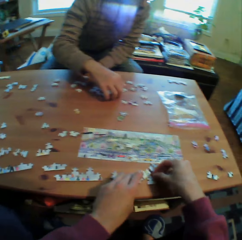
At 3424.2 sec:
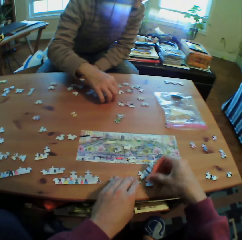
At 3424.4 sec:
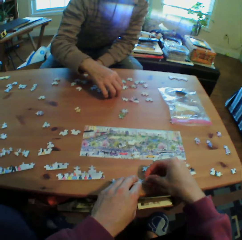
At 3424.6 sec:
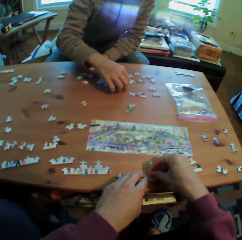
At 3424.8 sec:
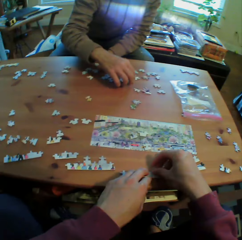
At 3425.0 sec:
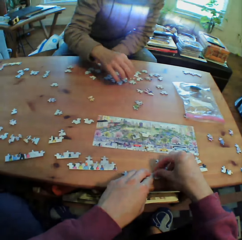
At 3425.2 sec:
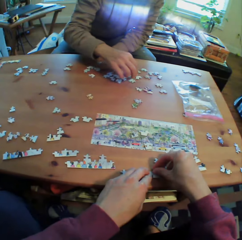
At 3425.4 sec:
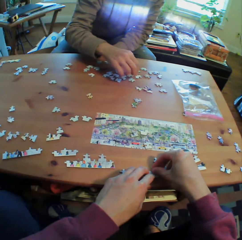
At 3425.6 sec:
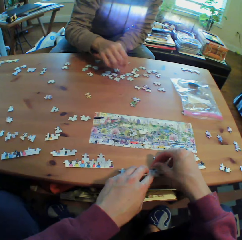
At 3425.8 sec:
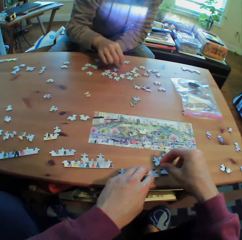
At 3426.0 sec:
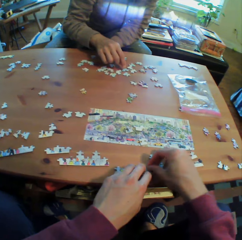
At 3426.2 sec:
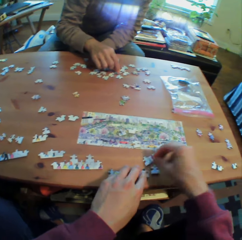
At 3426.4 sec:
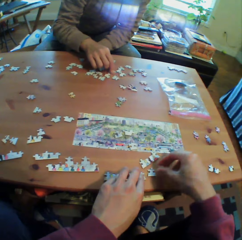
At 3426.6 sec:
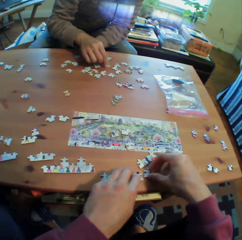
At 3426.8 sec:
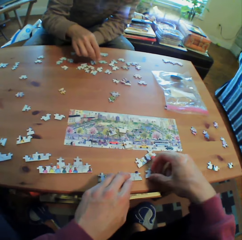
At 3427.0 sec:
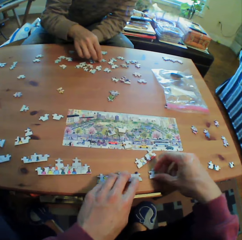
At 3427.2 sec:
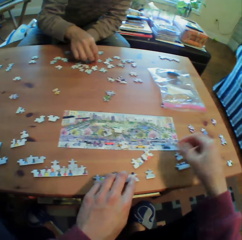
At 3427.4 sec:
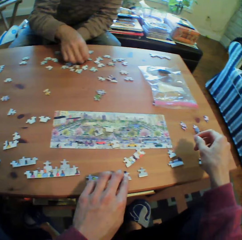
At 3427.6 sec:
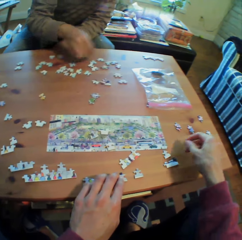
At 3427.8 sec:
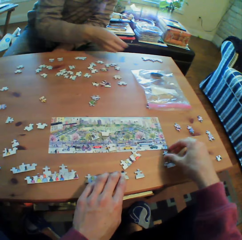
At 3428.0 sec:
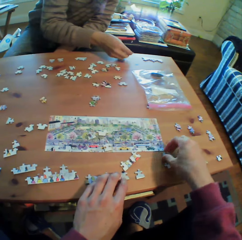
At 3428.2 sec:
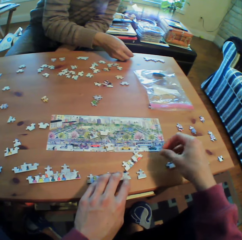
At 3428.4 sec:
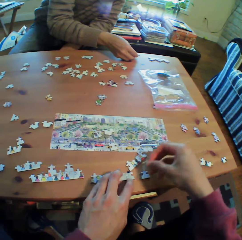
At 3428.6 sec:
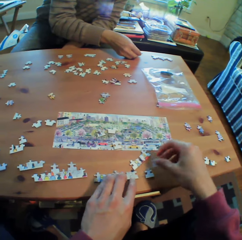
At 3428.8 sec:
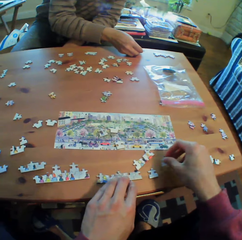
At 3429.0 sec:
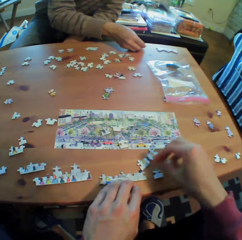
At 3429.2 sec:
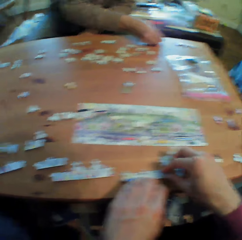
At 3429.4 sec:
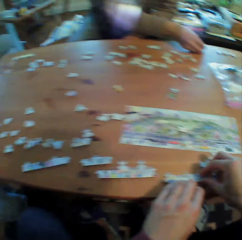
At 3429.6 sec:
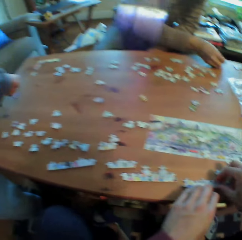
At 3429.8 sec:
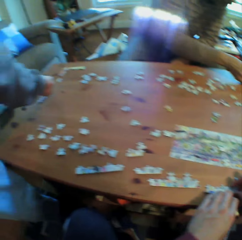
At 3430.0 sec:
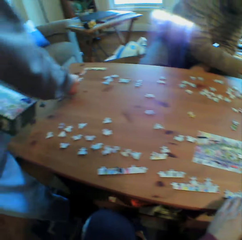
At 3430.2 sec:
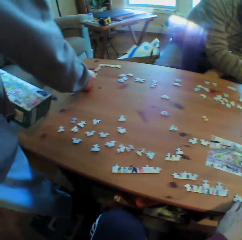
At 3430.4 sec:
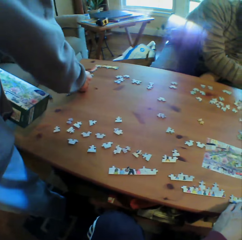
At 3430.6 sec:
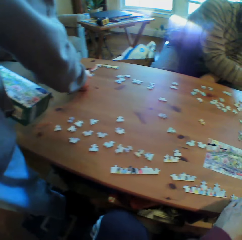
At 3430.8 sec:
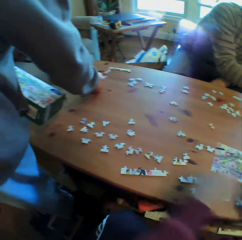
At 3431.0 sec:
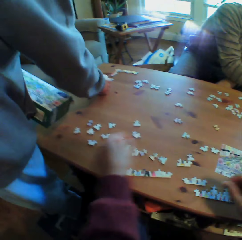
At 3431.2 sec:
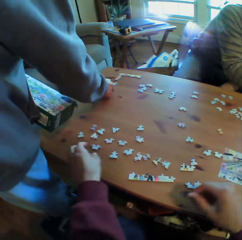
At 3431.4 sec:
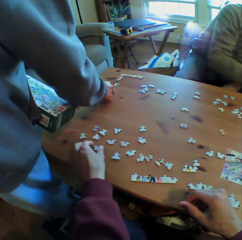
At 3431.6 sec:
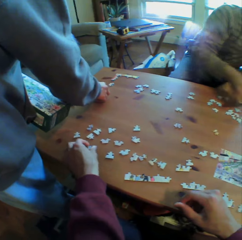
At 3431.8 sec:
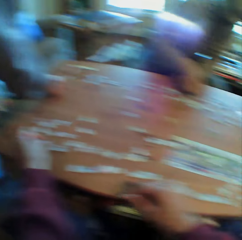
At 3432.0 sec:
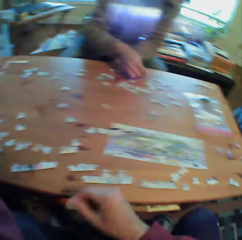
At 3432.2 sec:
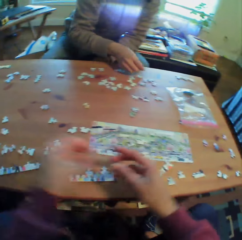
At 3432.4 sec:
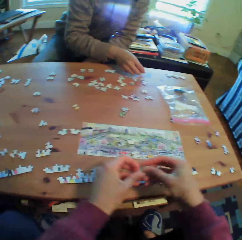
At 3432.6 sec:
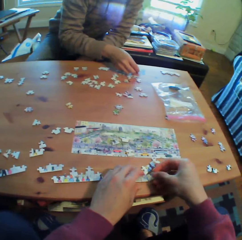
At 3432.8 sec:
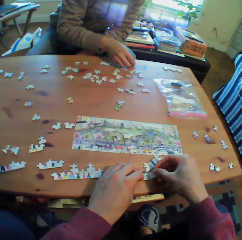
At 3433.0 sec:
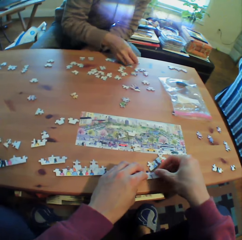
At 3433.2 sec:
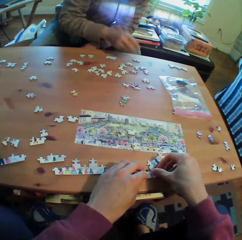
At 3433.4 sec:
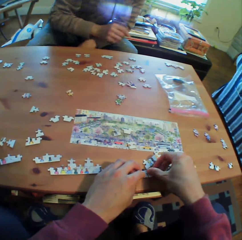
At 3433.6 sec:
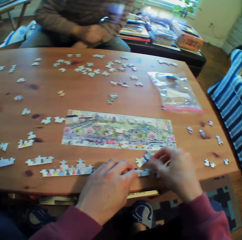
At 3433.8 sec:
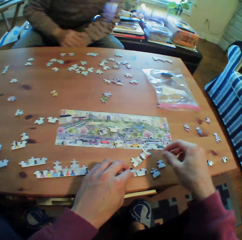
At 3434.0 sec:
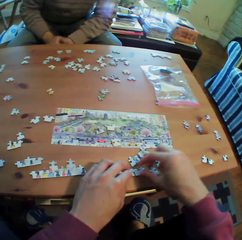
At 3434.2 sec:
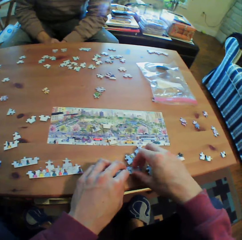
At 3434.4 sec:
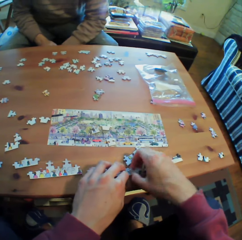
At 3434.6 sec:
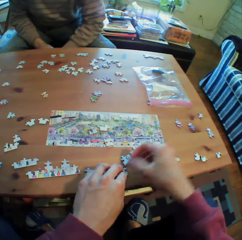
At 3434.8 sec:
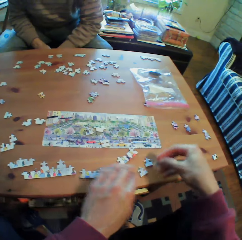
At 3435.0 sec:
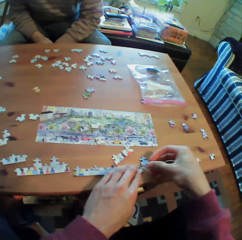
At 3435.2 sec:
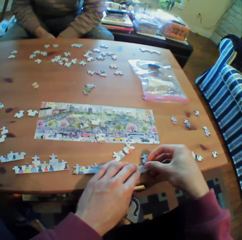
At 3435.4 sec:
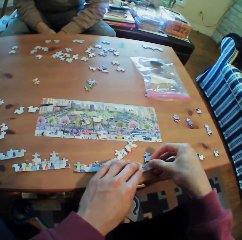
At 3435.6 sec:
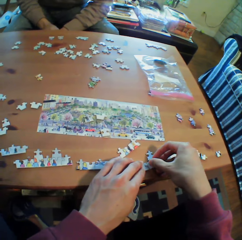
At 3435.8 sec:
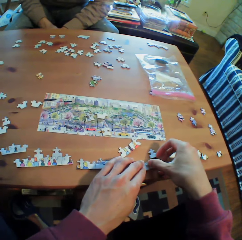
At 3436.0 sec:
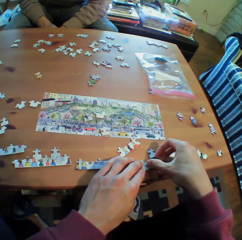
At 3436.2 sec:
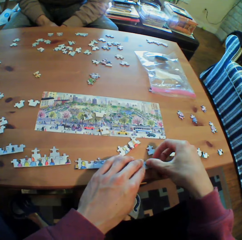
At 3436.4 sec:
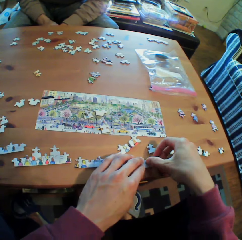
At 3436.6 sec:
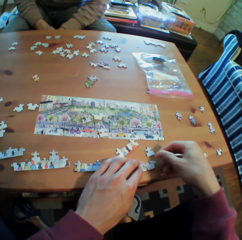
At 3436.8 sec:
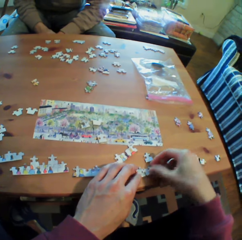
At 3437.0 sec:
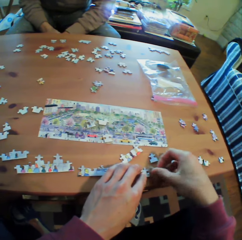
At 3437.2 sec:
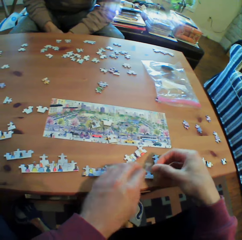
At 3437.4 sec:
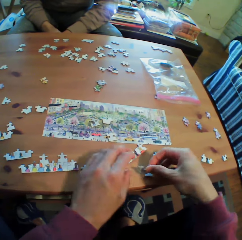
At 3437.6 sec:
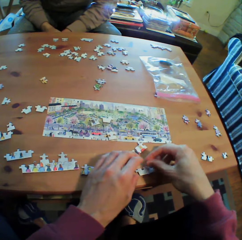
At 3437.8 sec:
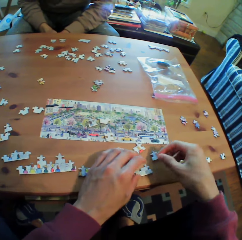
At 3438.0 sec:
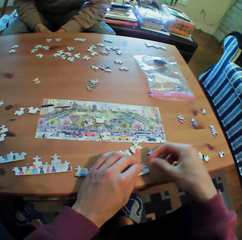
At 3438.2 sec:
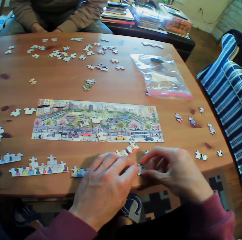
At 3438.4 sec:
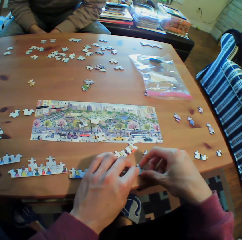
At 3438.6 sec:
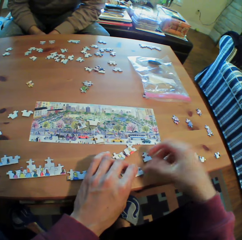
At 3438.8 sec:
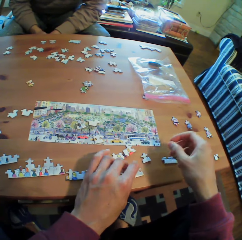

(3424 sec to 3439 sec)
A man puts the puzzle on the table. The camera wearer arranges the puzzles on the table. Another man holds his hands together.

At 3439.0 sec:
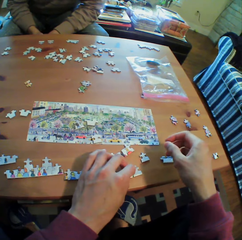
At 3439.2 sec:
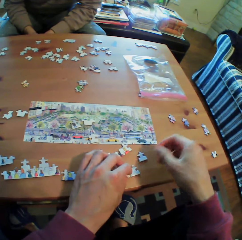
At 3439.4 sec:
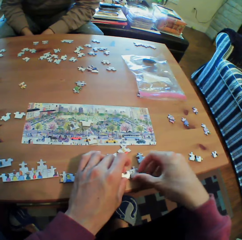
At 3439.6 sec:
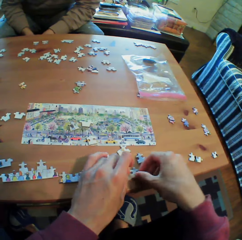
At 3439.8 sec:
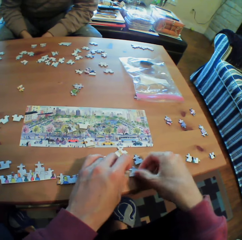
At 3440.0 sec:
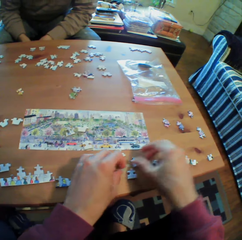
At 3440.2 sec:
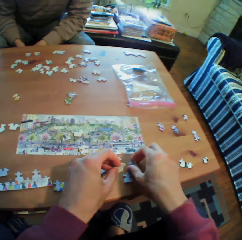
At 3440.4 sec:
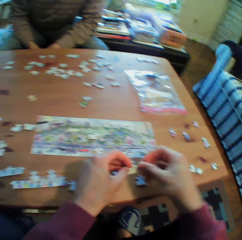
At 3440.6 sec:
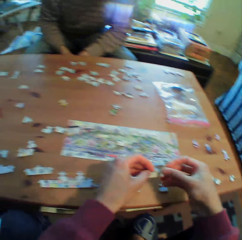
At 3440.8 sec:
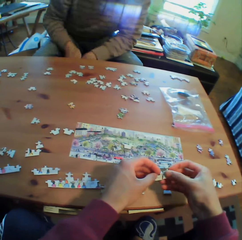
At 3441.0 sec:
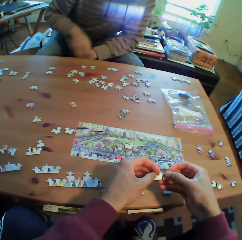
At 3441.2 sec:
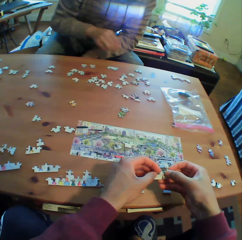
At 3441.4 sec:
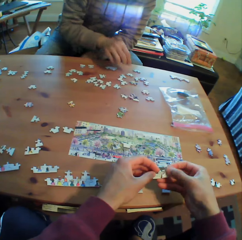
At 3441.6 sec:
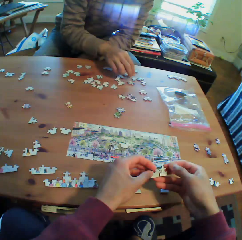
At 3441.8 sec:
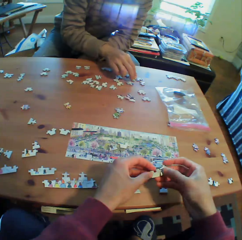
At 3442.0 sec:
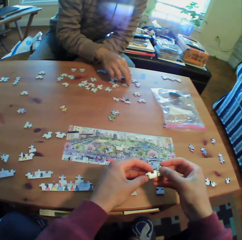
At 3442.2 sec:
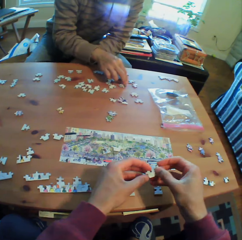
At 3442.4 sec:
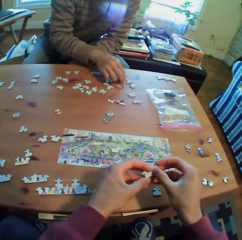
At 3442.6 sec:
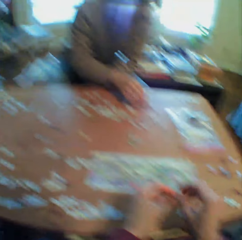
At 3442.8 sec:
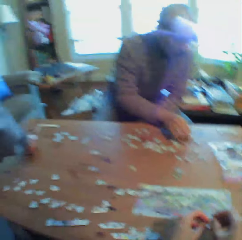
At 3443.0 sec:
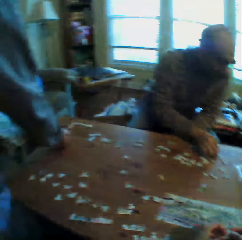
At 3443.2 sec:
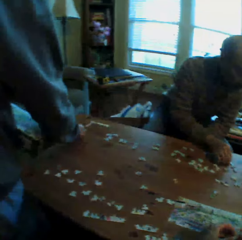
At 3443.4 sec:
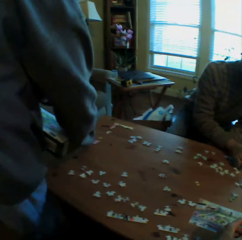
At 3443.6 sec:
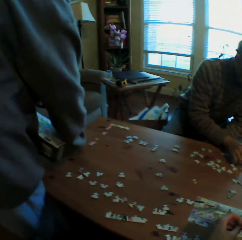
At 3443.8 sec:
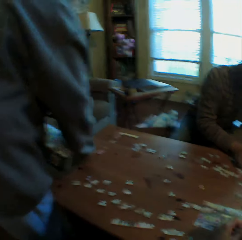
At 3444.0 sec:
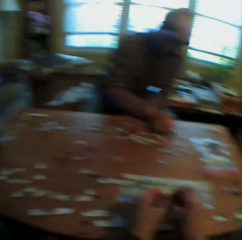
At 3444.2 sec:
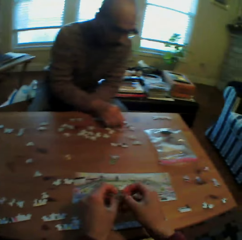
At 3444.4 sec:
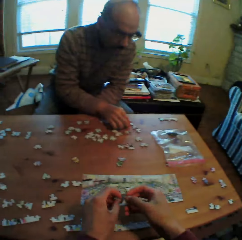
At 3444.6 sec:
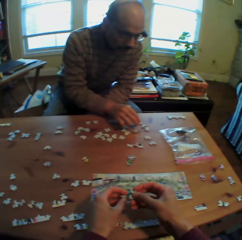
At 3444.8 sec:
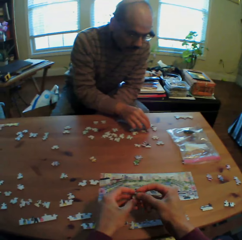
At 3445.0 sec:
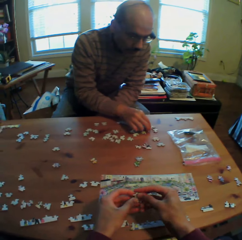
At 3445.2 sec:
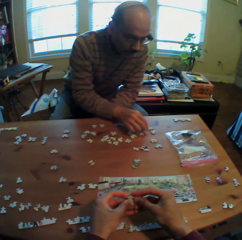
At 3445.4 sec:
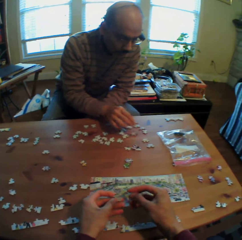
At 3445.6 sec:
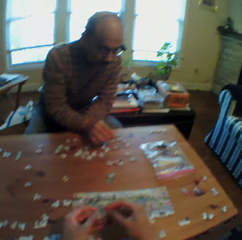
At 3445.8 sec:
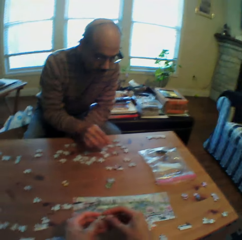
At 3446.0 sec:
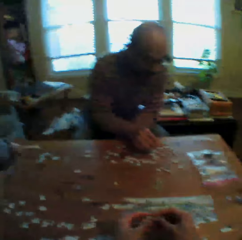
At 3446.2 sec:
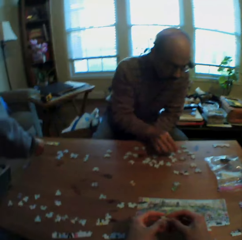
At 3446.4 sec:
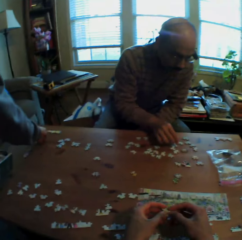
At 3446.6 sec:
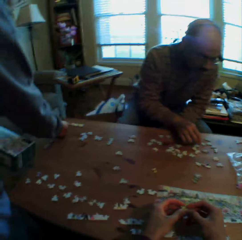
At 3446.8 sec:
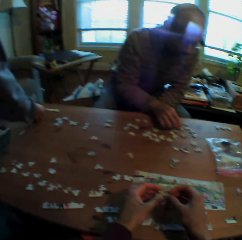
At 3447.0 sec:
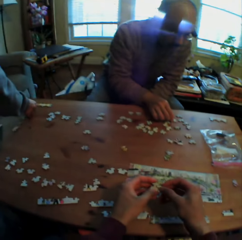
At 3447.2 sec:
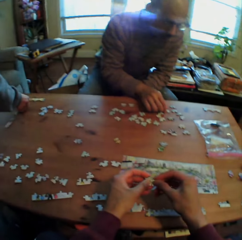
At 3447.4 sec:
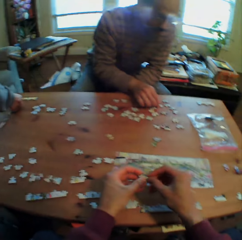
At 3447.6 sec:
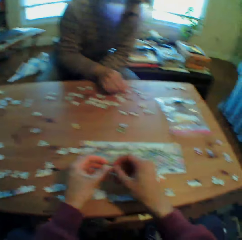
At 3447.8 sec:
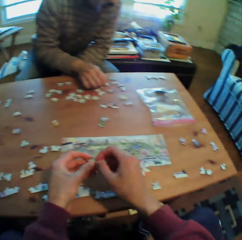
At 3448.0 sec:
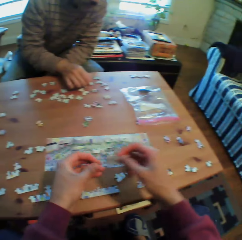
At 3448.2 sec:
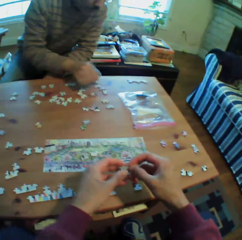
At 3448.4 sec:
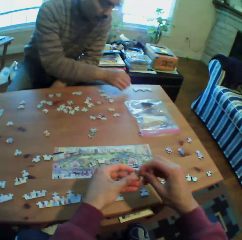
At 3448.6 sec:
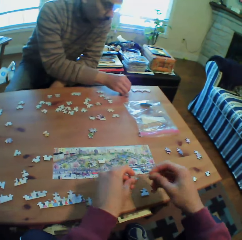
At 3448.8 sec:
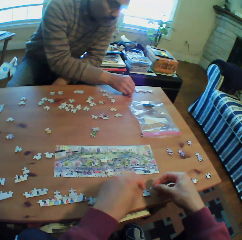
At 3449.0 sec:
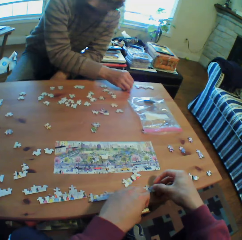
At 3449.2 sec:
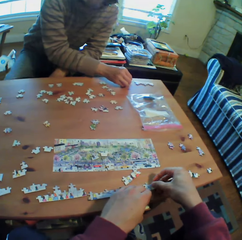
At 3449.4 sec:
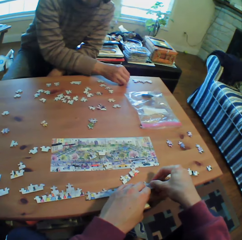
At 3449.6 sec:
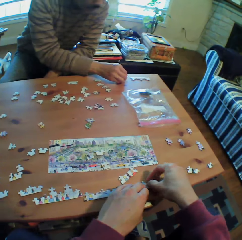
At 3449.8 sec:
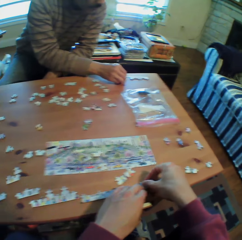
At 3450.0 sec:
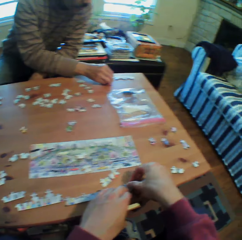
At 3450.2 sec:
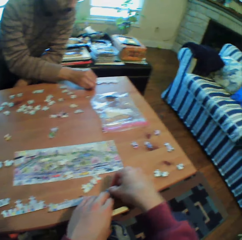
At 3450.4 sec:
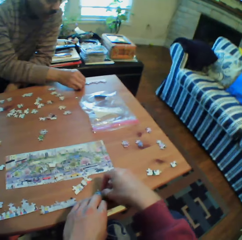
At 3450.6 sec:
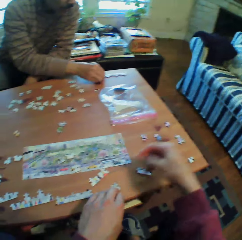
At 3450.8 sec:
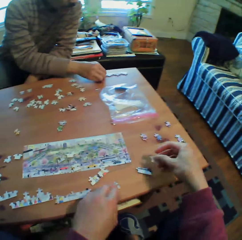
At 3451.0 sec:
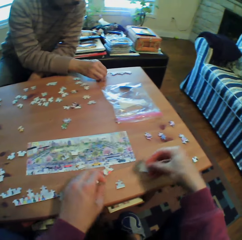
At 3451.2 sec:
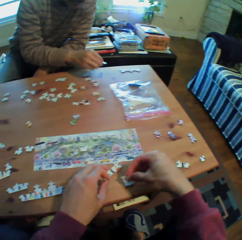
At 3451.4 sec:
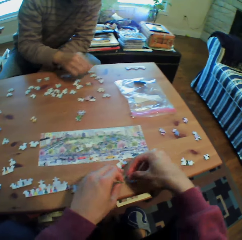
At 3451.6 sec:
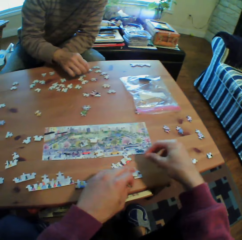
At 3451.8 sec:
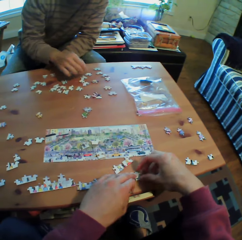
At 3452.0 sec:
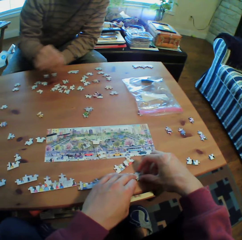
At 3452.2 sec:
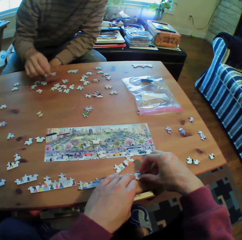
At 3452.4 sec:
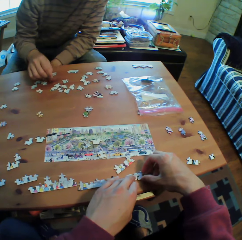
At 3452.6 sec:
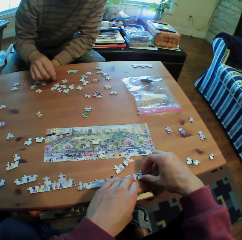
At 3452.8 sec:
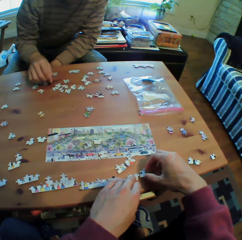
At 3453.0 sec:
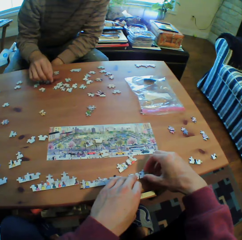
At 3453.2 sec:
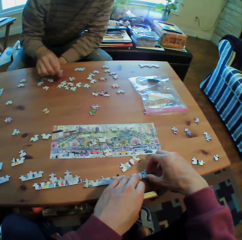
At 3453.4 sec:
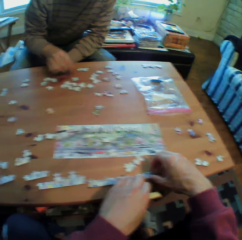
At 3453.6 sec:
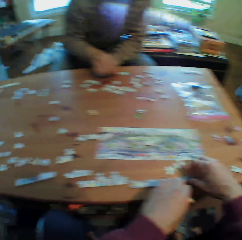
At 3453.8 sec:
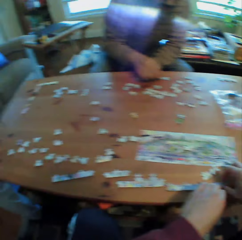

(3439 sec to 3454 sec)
A man arranges the puzzles on the table. Another man arranges the puzzles on the table. The camera wearer arranges the puzzles on the table. The other man arranges the puzzles on the table.
